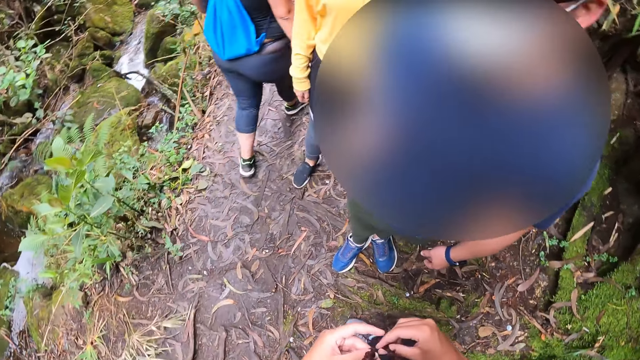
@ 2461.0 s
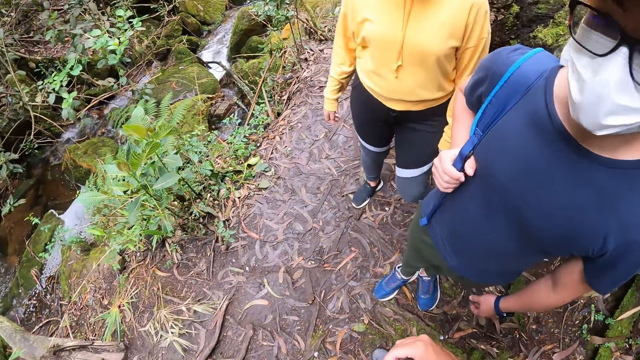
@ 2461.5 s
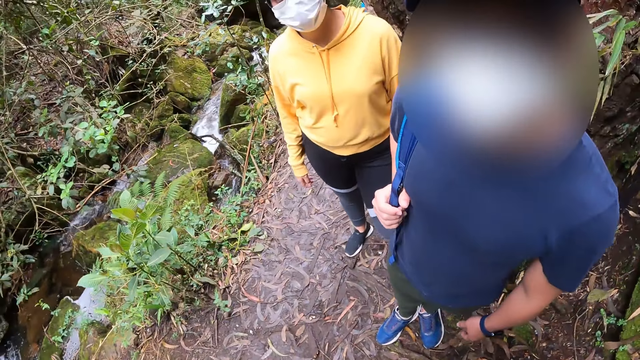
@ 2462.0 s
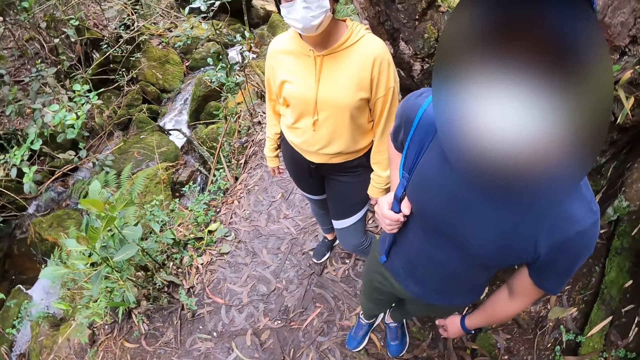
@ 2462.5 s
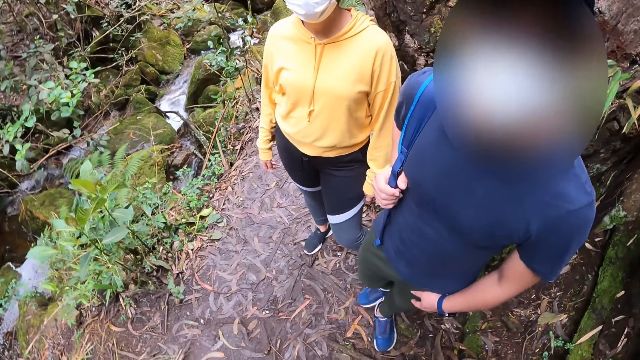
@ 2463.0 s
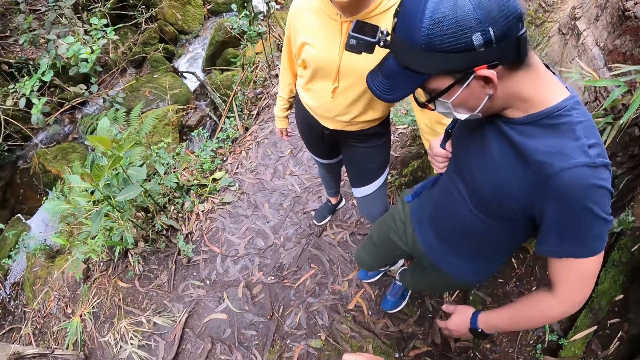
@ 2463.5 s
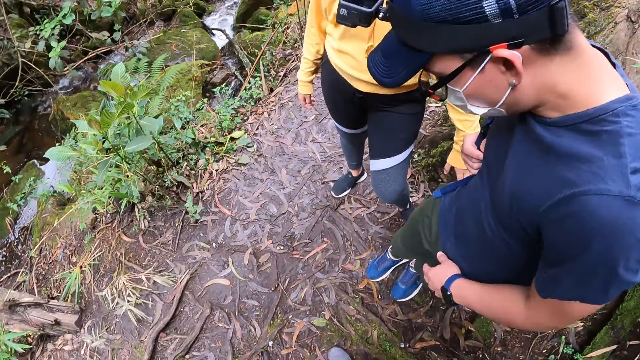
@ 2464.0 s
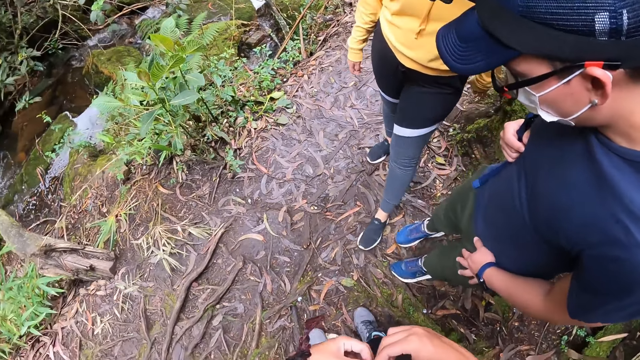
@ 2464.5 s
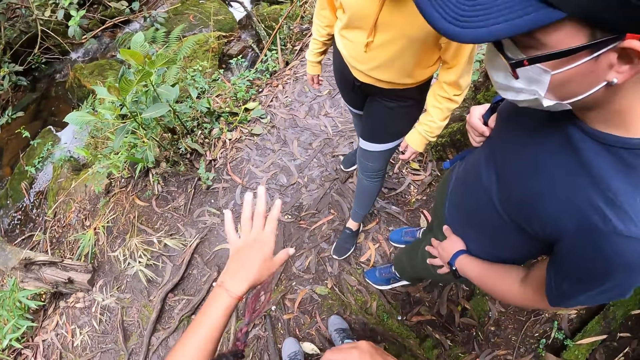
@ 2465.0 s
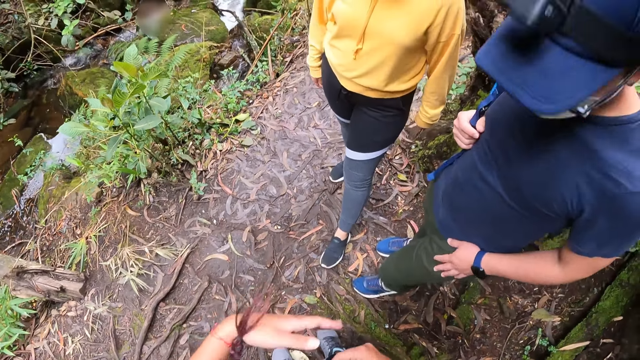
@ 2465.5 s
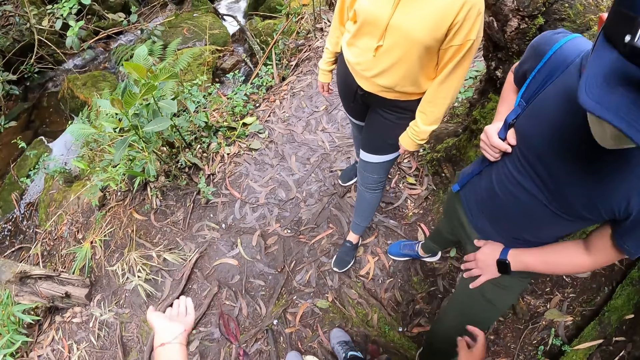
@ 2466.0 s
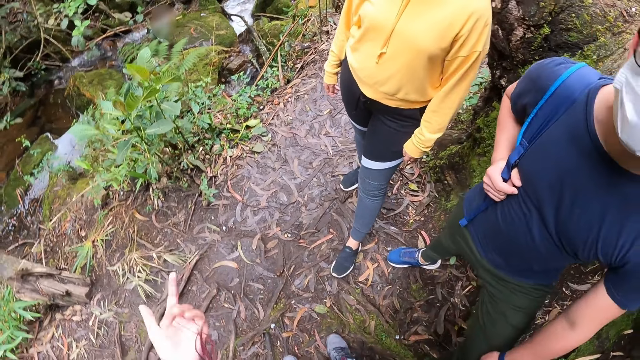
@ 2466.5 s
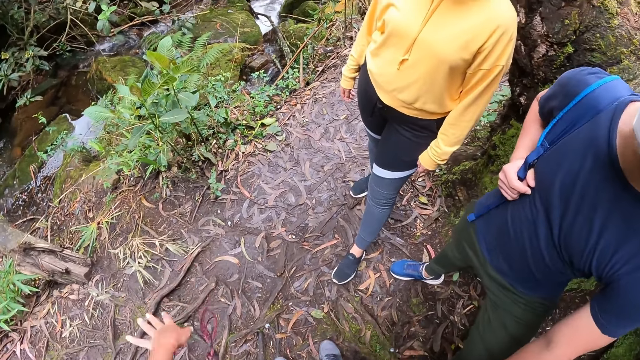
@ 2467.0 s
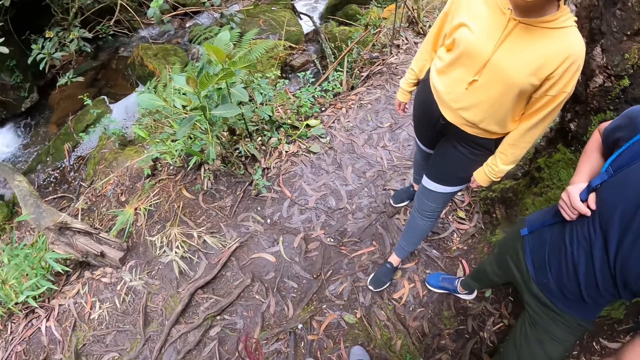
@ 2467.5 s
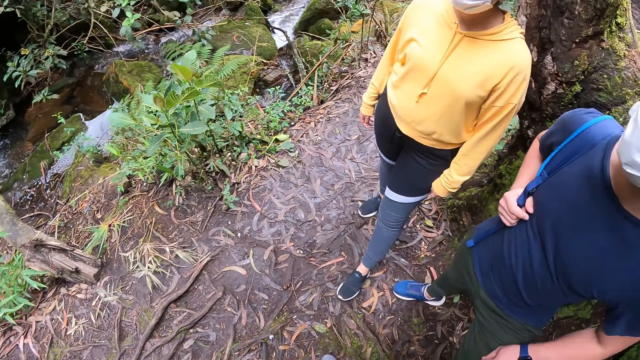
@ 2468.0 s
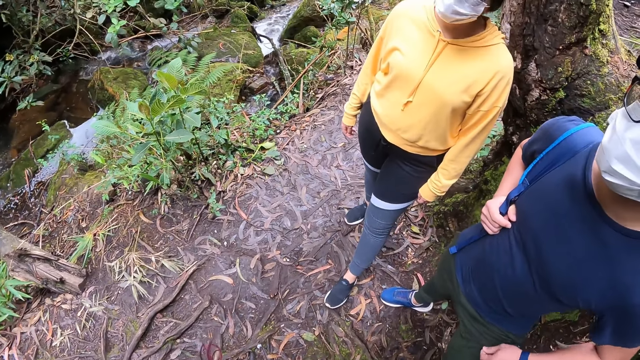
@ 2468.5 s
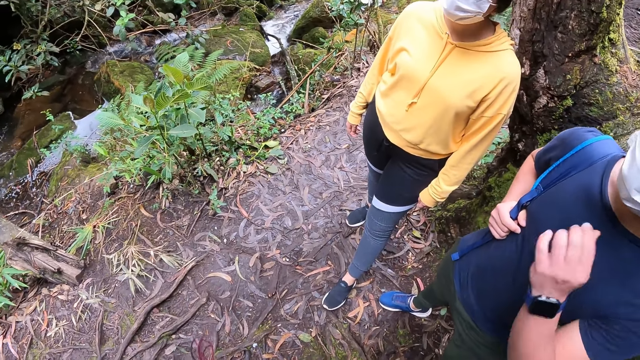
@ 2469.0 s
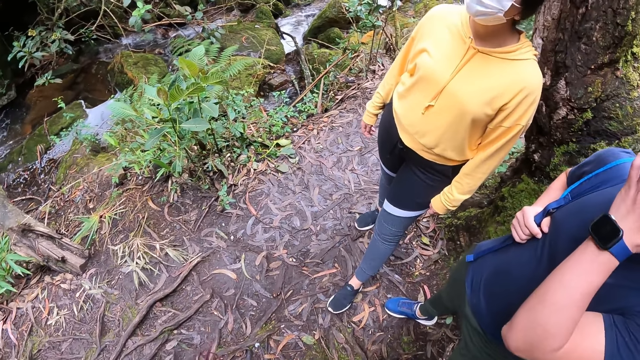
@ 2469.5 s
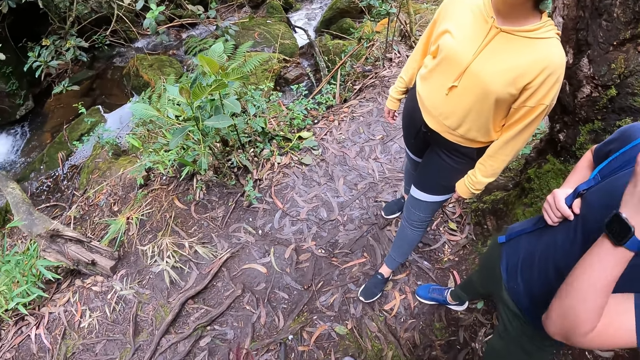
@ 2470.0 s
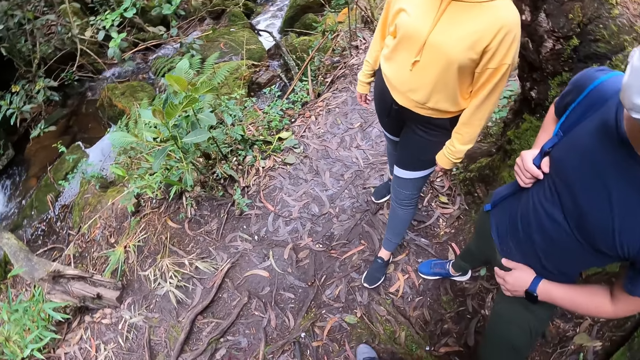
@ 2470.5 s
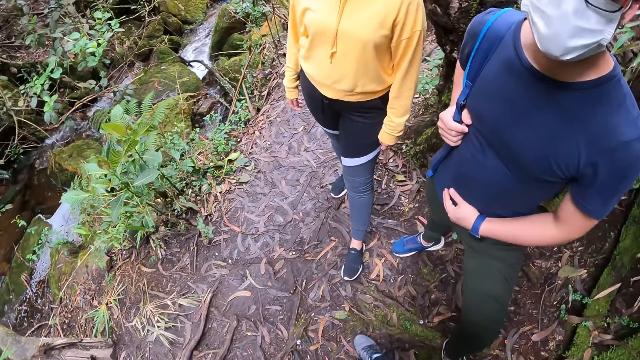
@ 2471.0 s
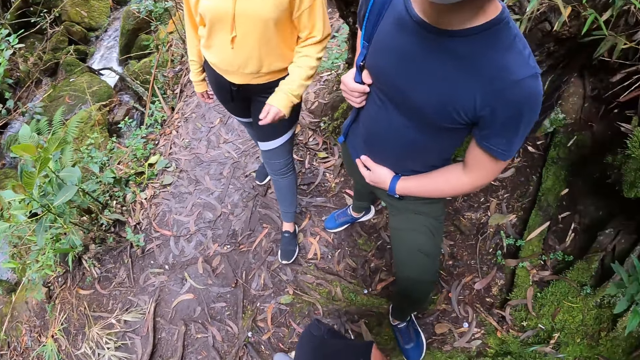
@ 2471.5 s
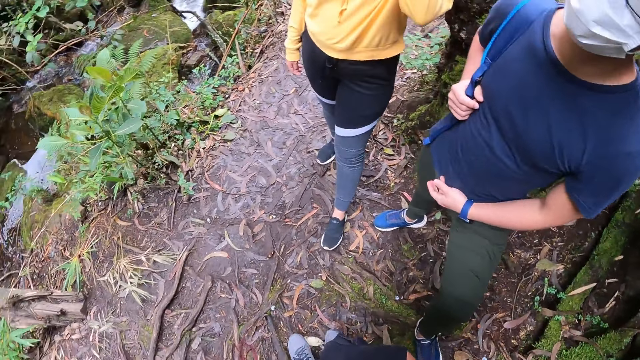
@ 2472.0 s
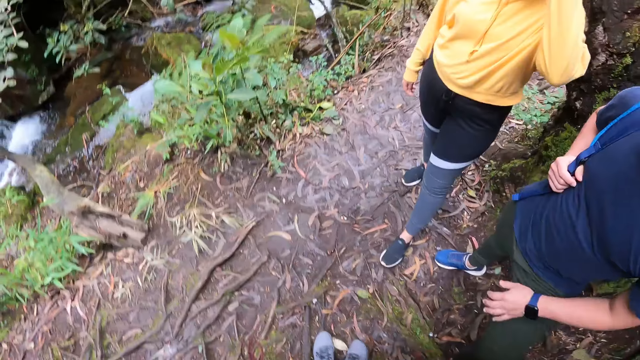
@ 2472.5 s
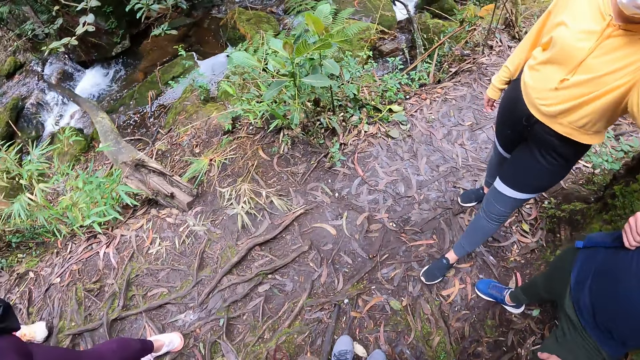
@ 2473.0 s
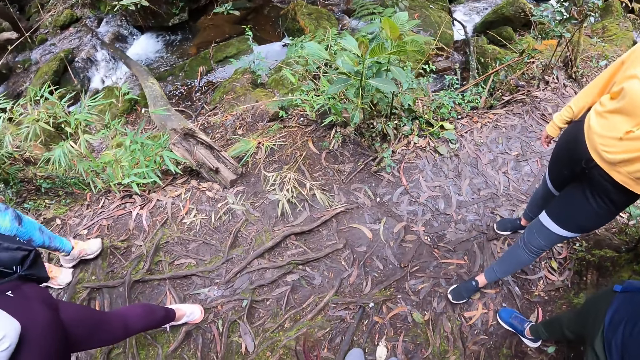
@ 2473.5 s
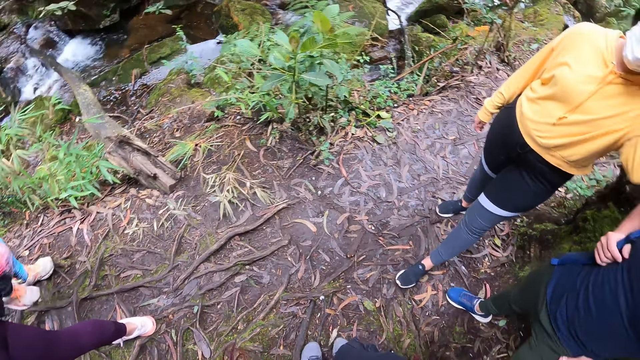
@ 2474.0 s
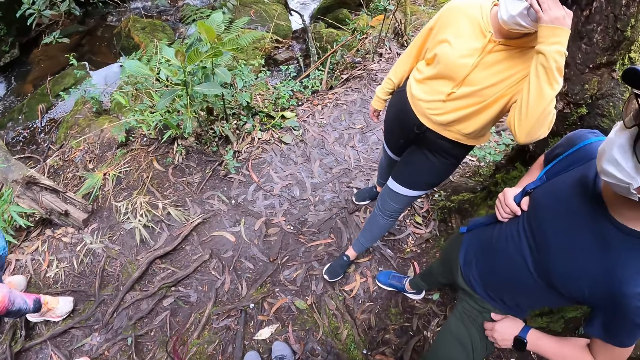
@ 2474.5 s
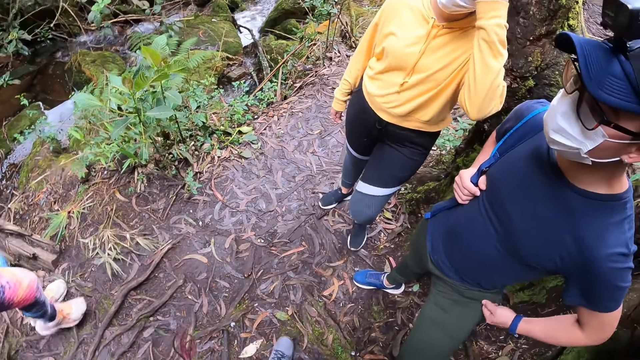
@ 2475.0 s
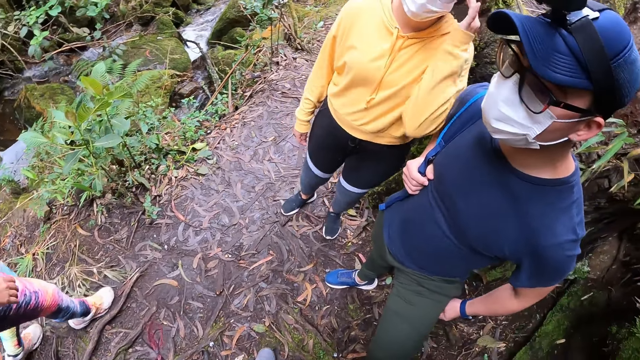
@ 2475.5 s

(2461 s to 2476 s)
The camera wearer talks to a man. They gesticulate with both hands. The man touches a mask with his left hand. A woman touches her face with her left hand.

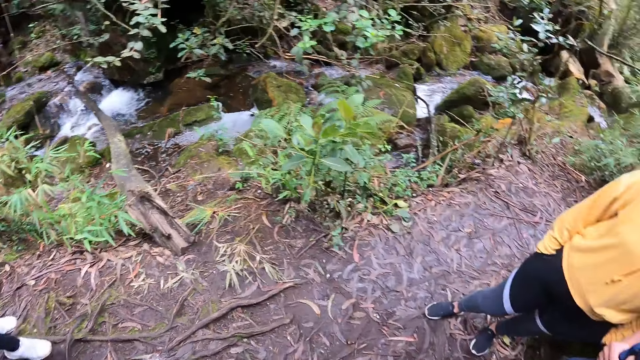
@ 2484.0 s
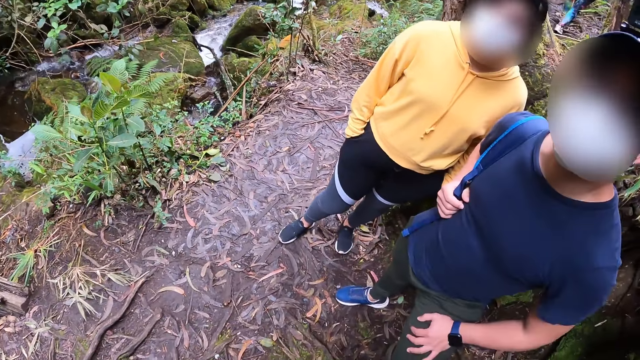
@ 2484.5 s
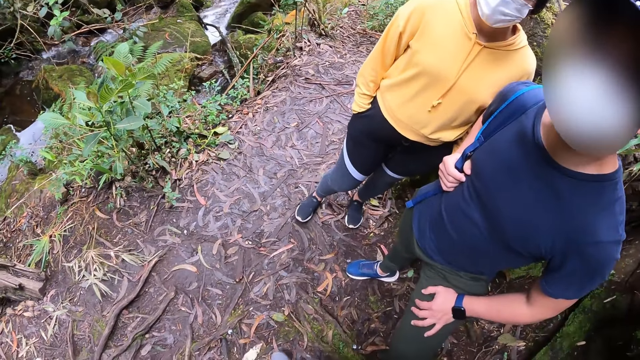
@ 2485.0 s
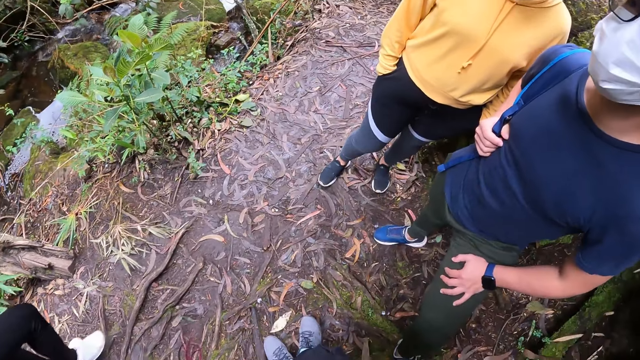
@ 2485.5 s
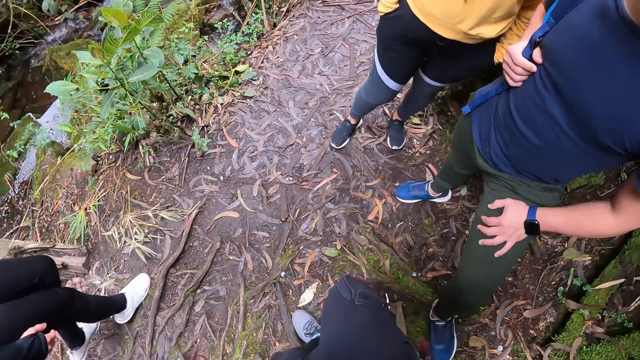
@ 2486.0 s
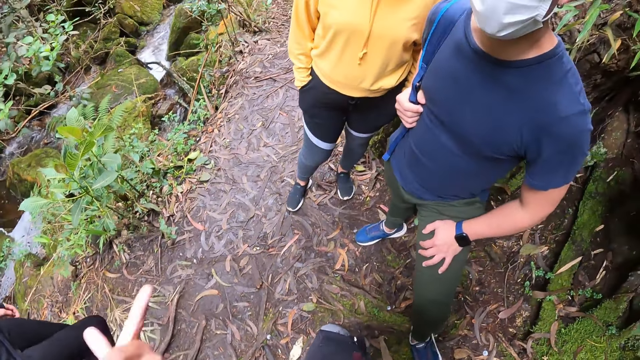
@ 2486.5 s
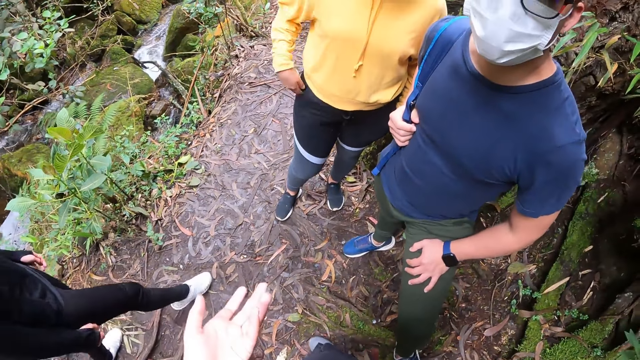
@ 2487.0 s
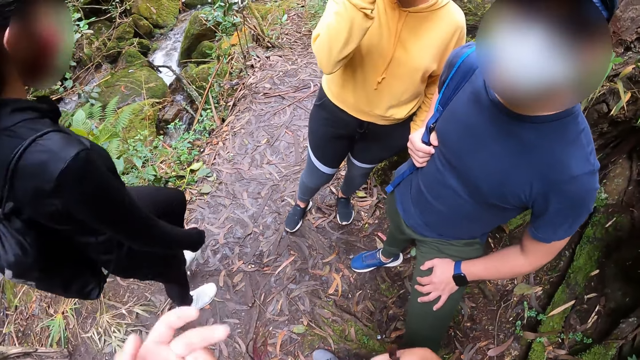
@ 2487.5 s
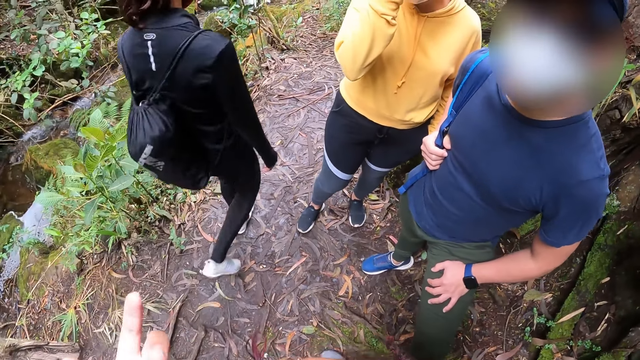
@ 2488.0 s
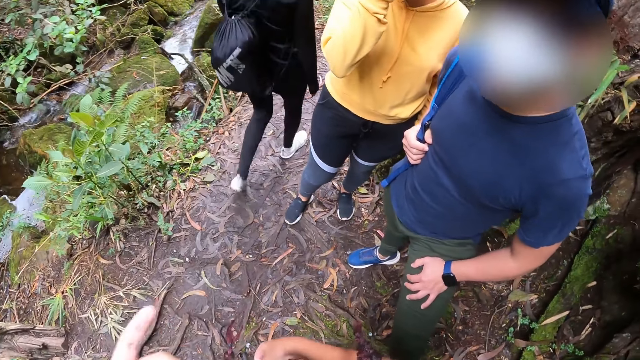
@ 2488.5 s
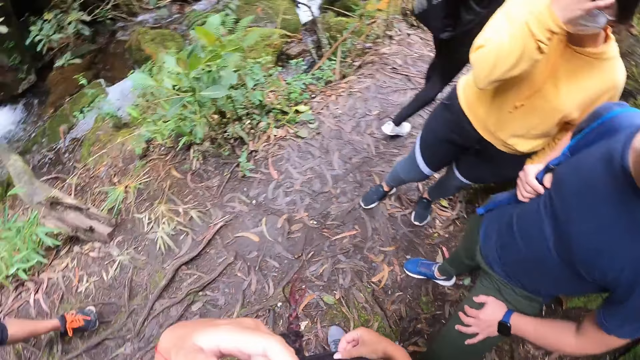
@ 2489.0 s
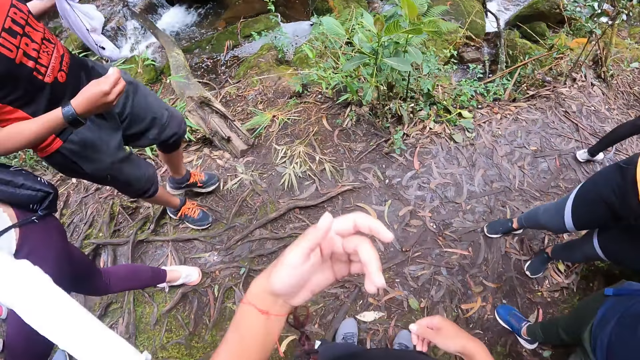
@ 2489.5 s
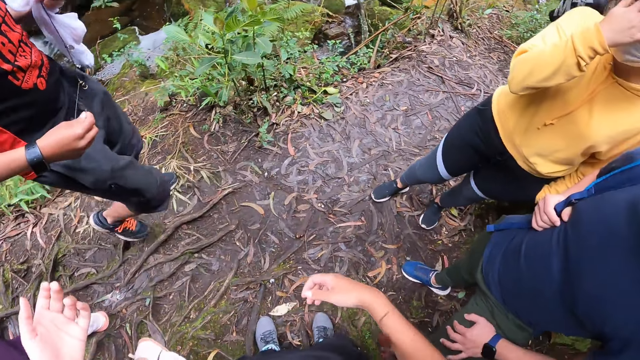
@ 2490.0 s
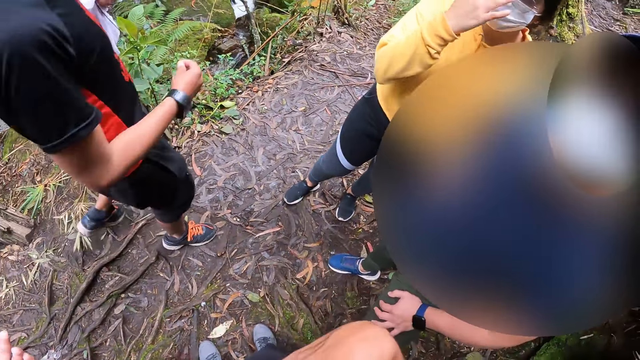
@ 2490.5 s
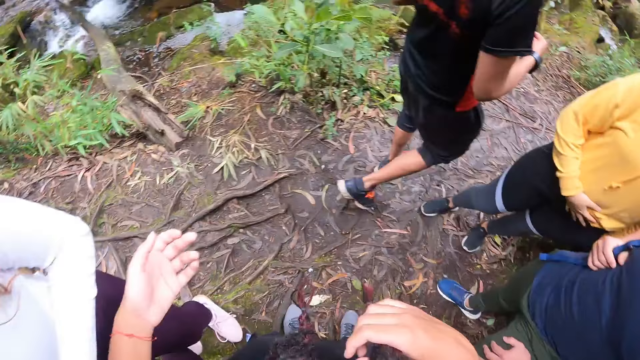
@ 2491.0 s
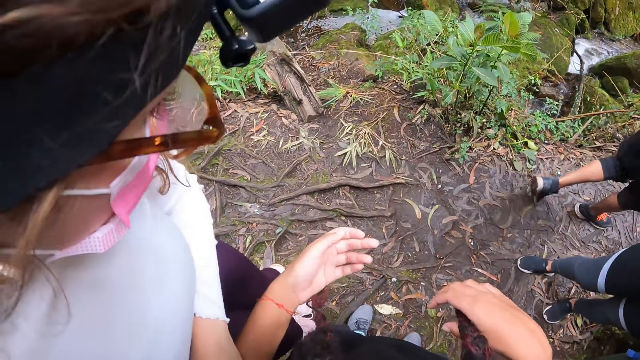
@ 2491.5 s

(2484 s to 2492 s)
The camera wearer gesticulates with her left hand. She holds her hair with her right hand.
